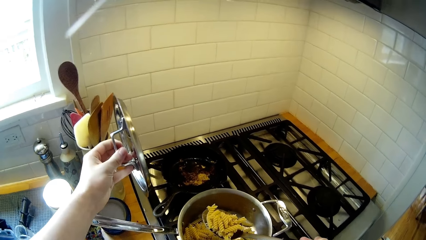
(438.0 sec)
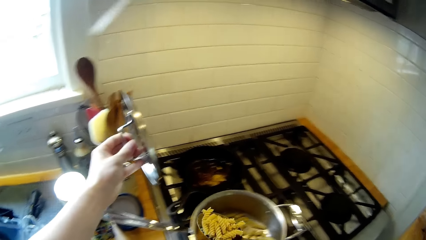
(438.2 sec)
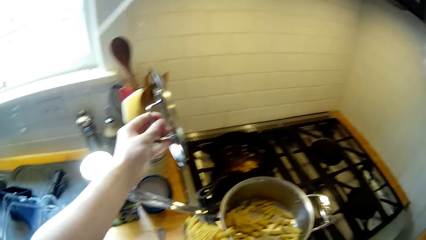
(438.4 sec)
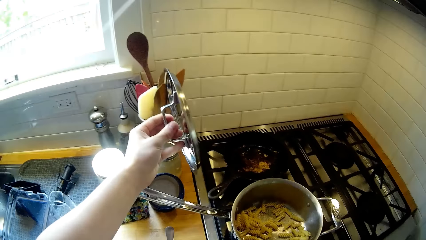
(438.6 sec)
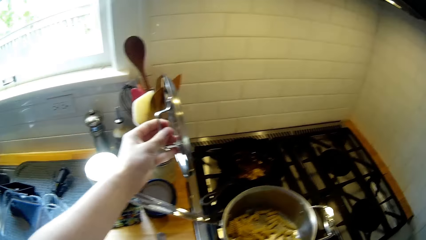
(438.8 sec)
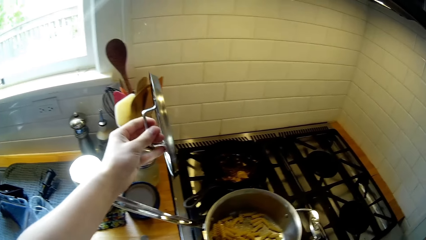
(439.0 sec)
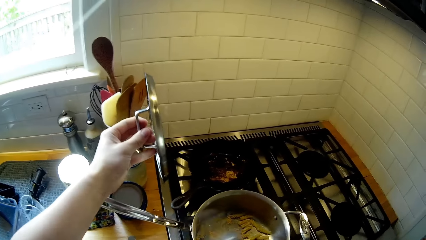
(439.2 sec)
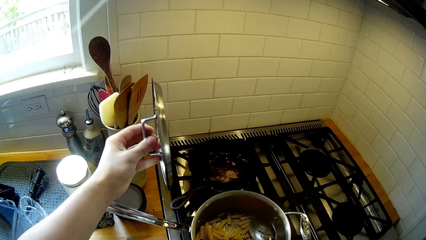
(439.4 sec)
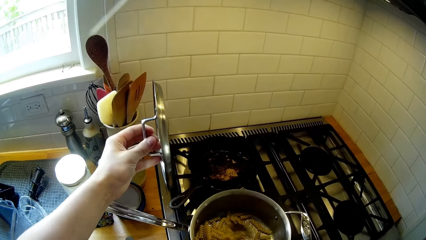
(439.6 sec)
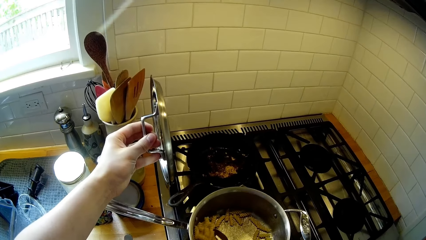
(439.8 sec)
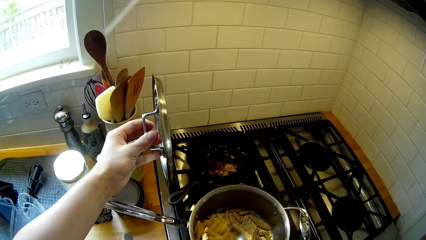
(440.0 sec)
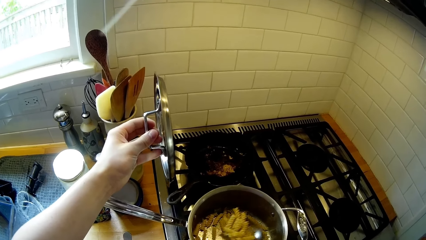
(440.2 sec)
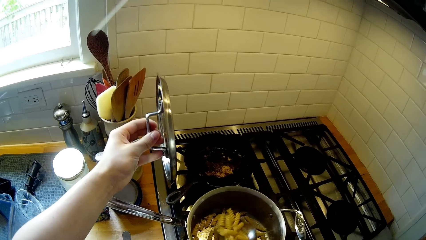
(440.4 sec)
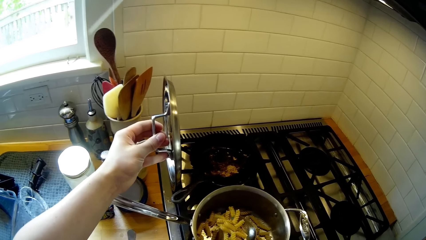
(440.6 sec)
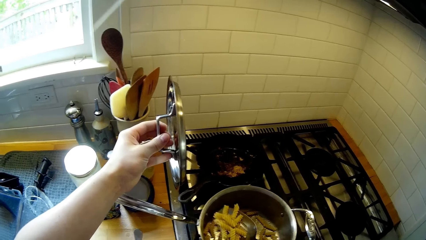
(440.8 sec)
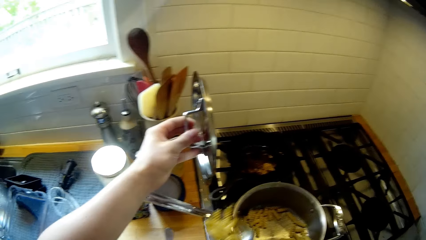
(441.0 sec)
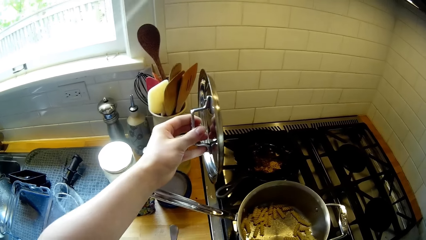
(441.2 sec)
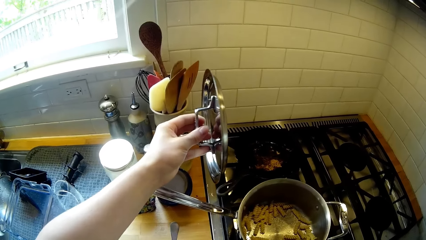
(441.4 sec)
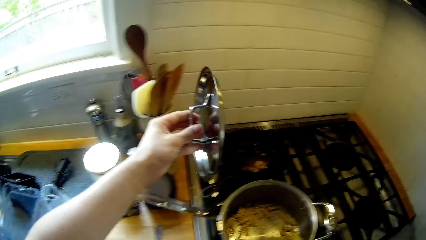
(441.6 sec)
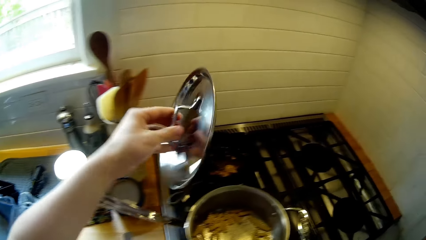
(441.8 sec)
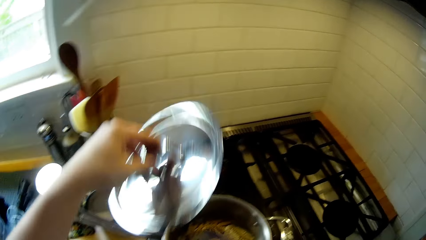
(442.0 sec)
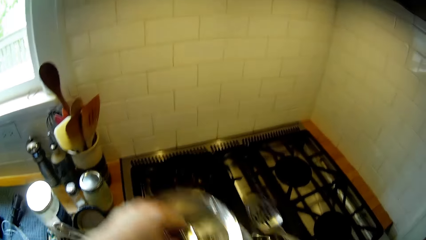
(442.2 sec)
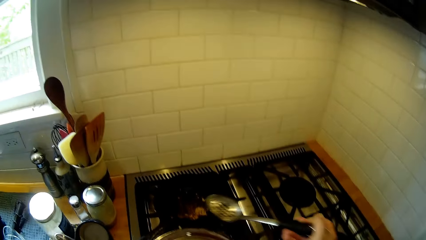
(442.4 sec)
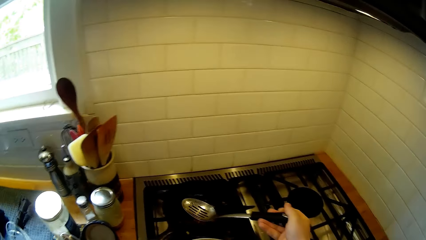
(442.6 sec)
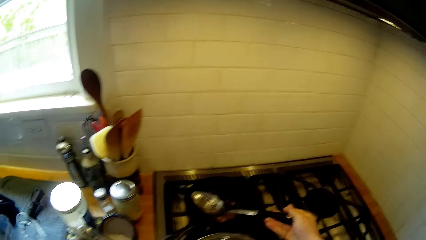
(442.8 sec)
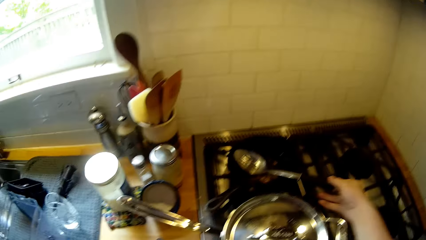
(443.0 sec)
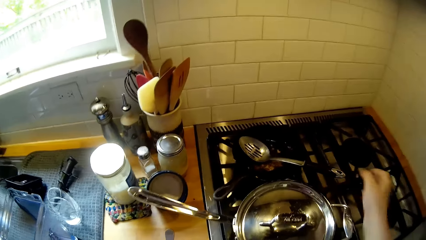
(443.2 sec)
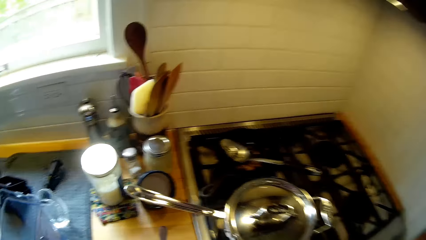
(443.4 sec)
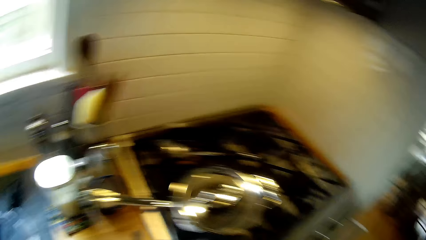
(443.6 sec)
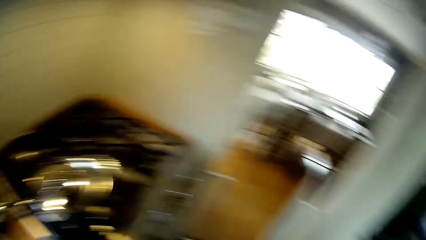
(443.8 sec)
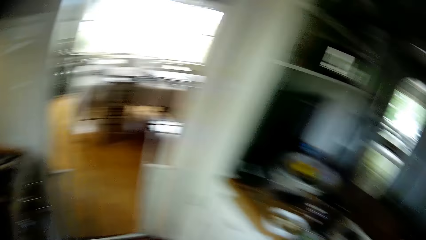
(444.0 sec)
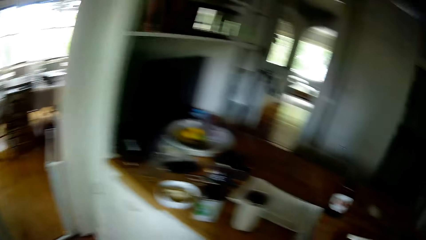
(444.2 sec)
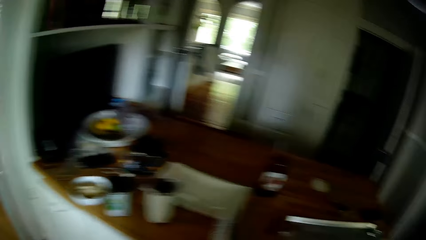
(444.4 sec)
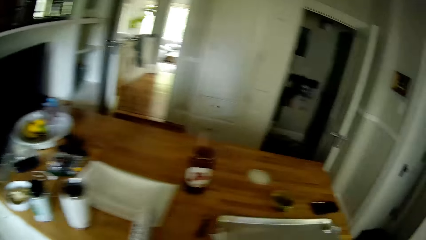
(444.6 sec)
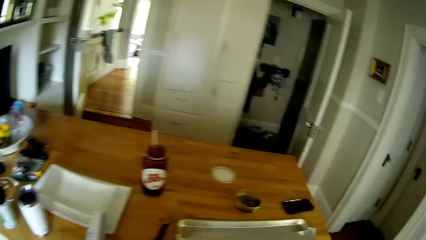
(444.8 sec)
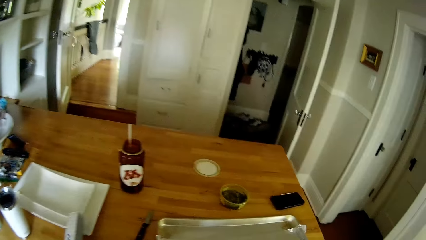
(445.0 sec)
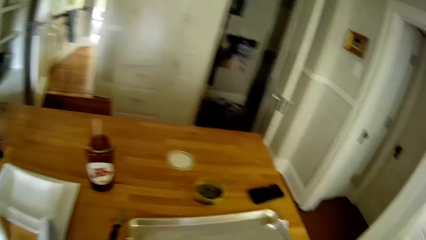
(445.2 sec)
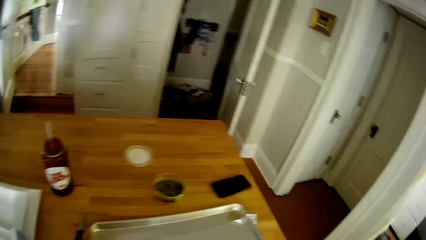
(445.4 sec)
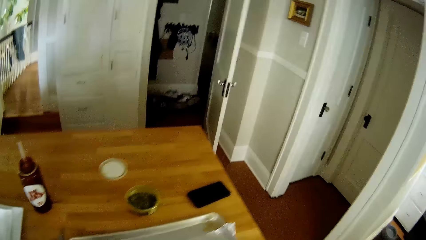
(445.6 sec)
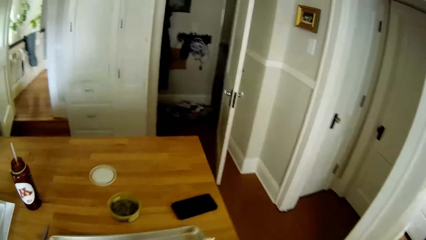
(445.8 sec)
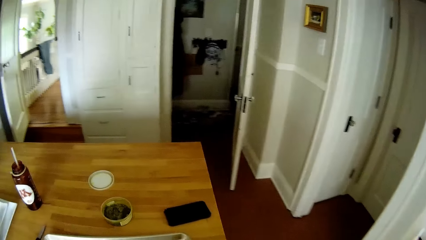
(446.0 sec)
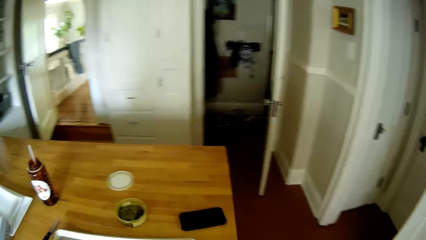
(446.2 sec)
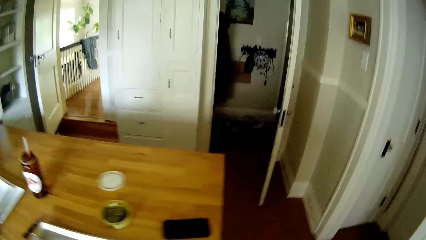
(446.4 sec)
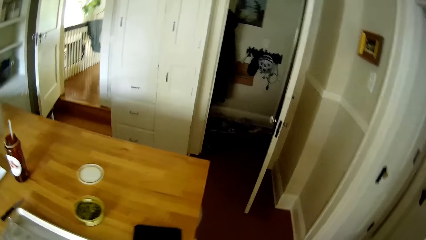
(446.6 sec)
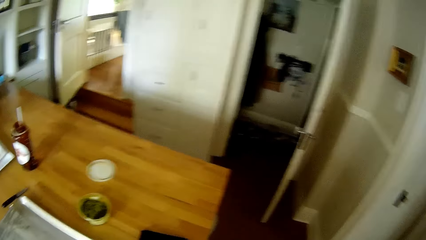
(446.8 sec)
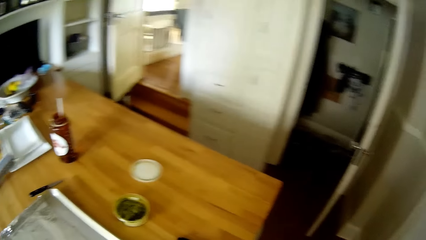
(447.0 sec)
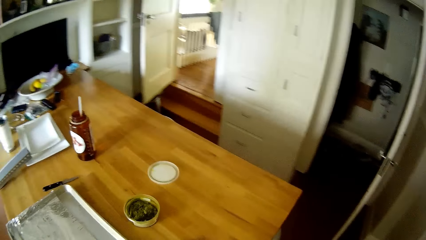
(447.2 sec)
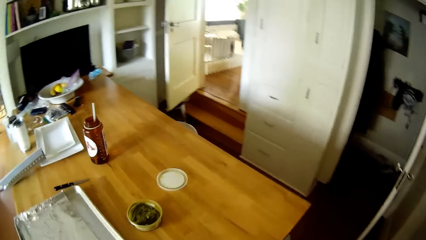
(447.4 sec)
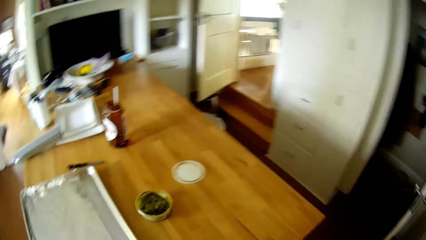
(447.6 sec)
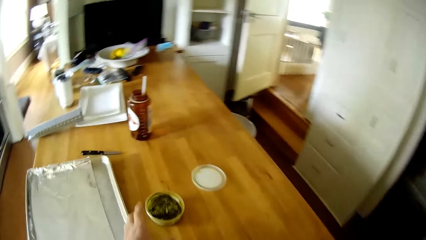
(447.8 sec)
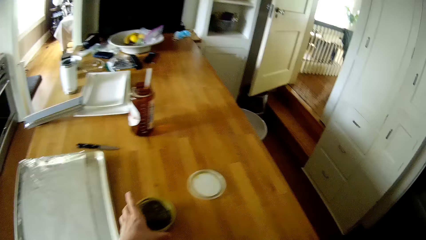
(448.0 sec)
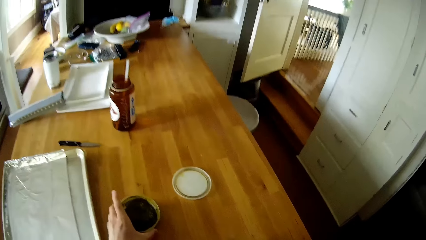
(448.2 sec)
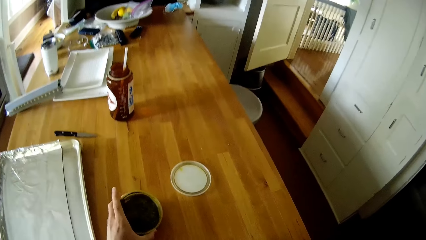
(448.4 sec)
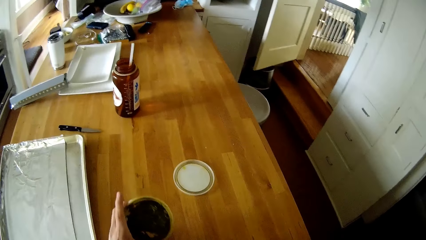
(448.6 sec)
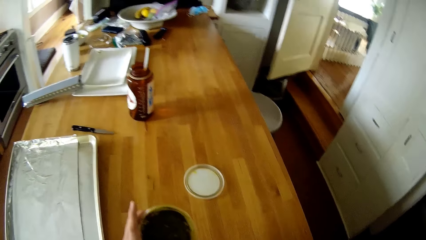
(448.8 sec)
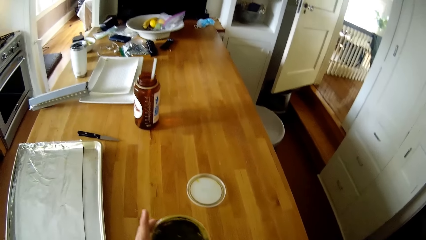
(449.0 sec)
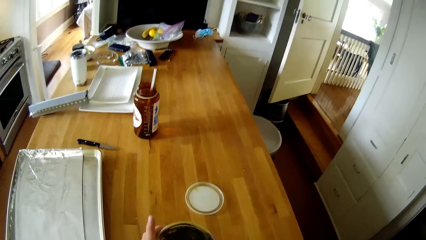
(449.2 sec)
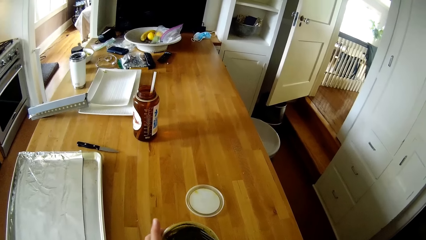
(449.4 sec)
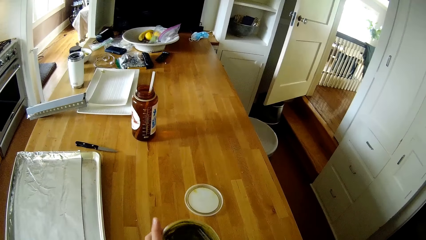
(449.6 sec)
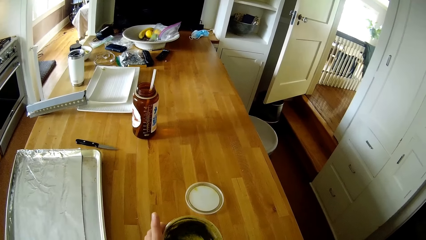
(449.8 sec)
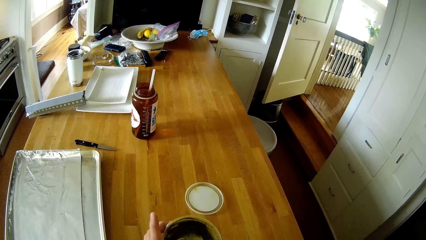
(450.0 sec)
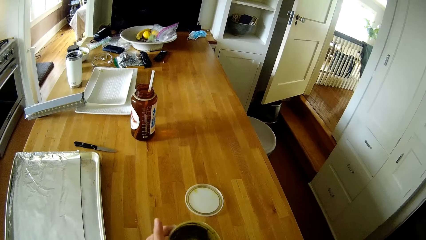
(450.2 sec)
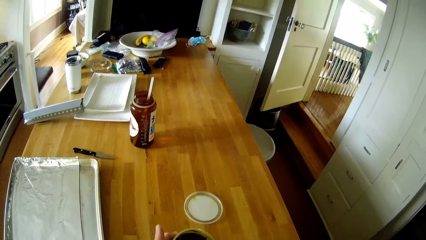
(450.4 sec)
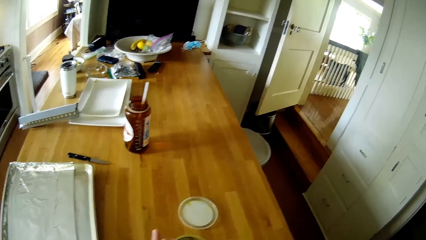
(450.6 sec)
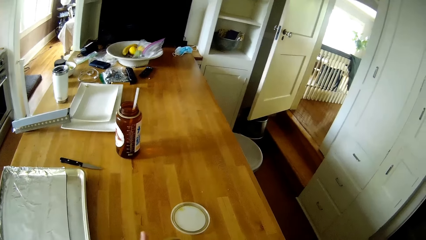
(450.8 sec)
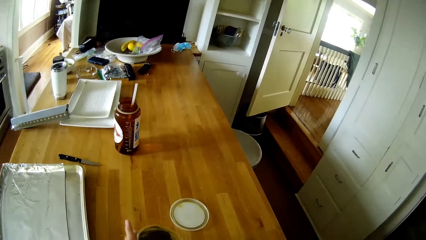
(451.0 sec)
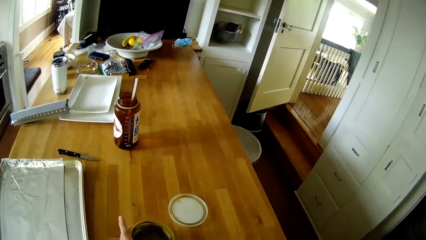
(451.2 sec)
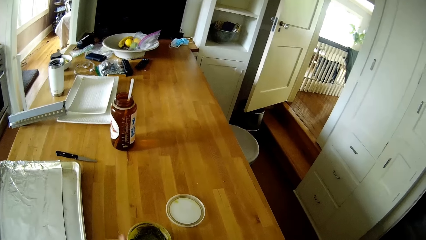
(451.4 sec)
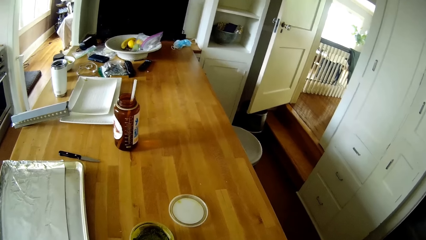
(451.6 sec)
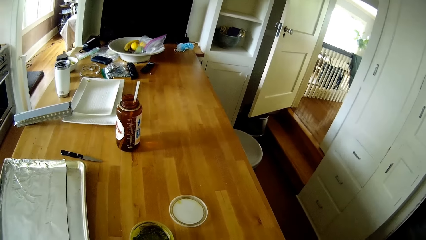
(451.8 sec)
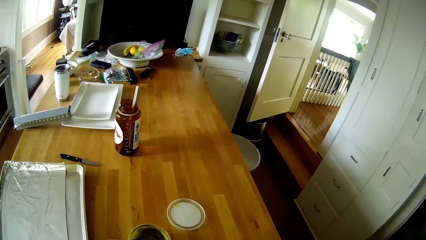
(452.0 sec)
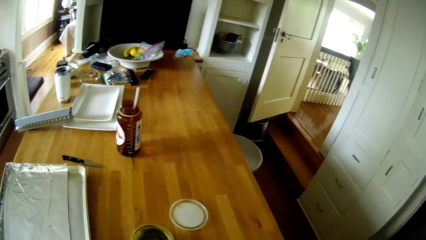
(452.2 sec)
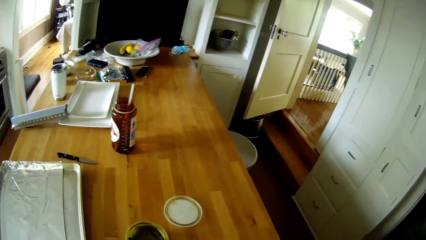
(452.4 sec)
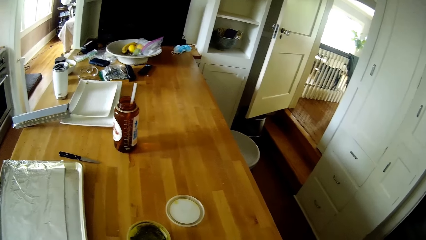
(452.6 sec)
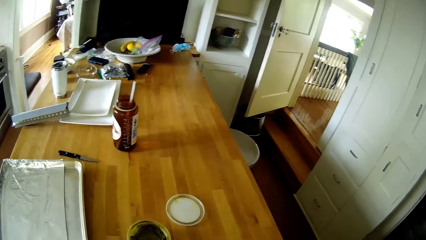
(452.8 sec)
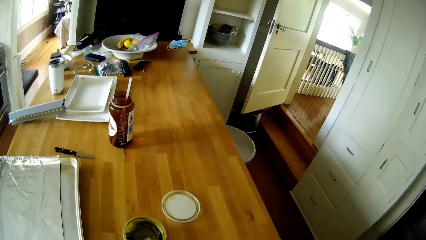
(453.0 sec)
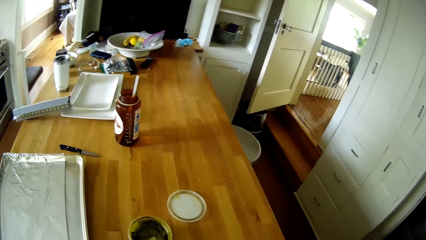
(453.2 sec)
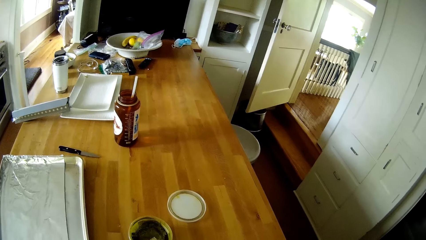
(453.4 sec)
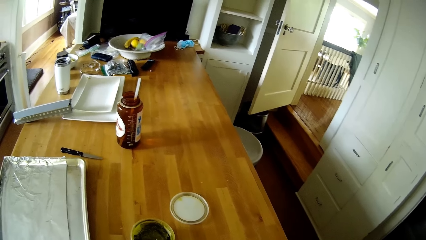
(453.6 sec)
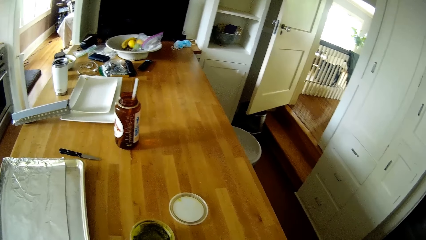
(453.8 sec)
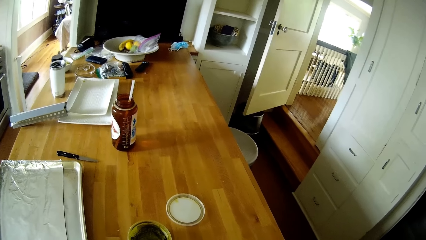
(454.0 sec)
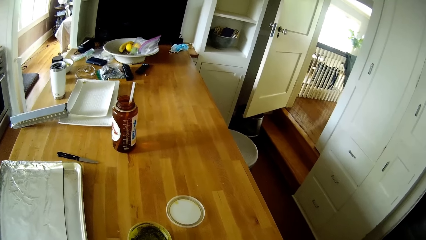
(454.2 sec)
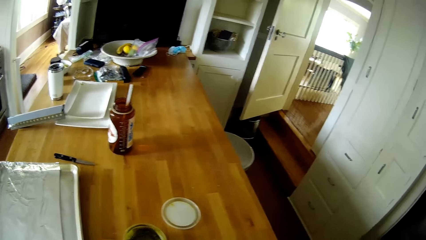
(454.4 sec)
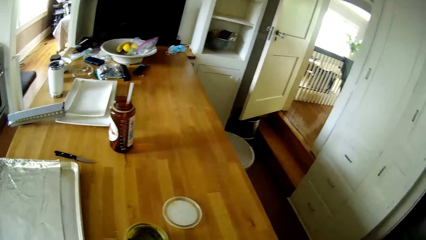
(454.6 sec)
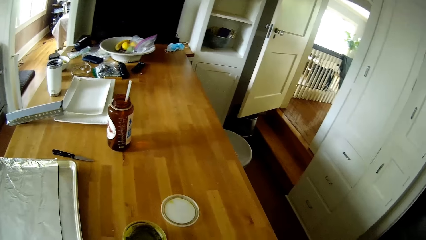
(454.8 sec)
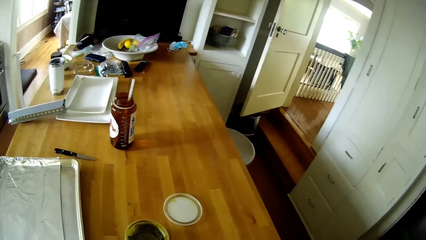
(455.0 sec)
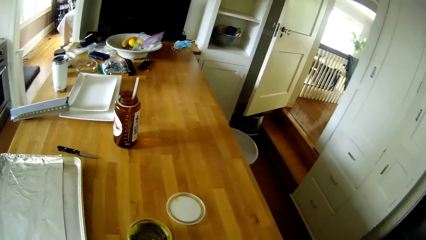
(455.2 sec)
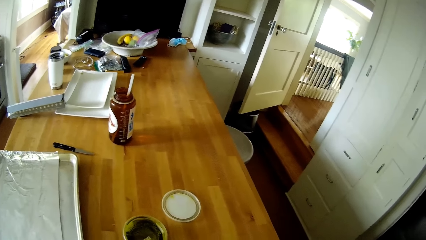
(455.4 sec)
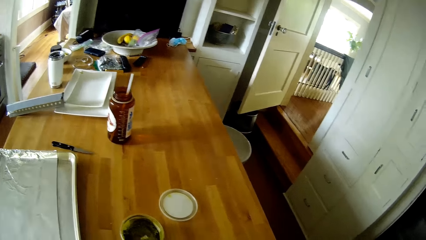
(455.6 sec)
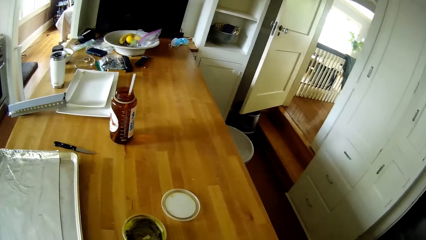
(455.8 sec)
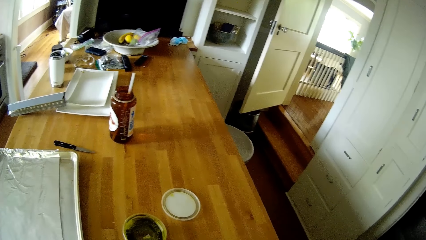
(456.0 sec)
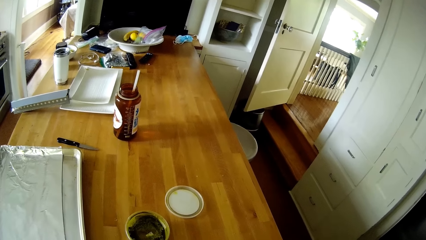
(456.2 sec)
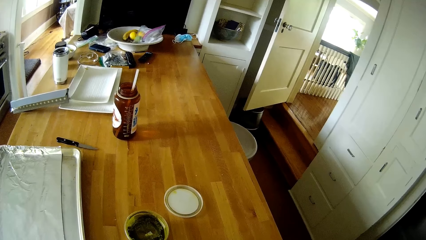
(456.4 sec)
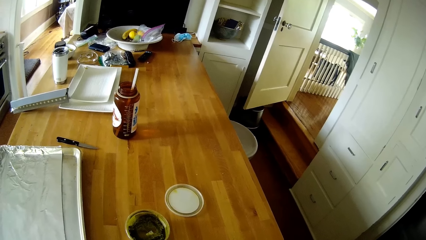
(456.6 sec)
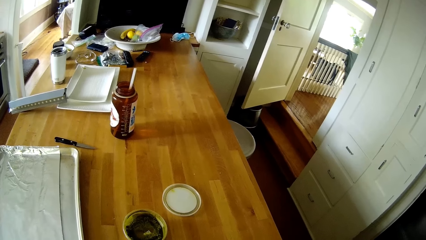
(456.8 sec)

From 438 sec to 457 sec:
The camera wearer covers the pot with the cover in his left hand. He drops the spoon on the cooker with his right hand. He walks around. He picks up a bowl of vegetables or container box of stew from the table with his left hand. He scoops some stew from the container. He drops the bowl of vegetables on the table with his left hand.
